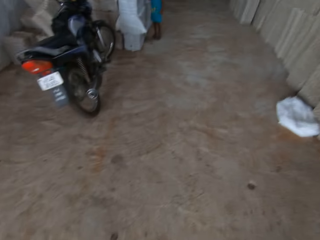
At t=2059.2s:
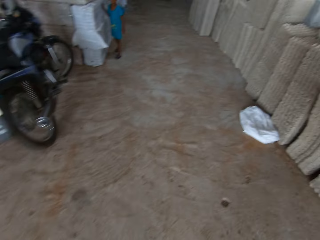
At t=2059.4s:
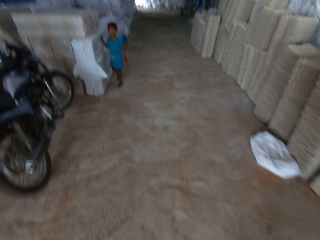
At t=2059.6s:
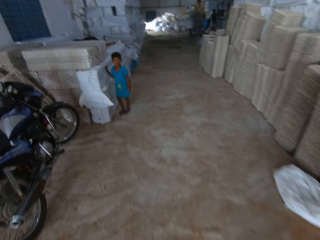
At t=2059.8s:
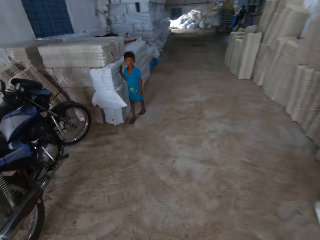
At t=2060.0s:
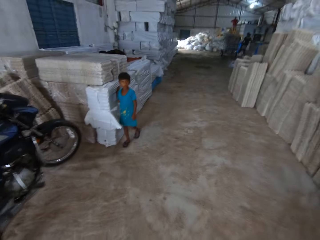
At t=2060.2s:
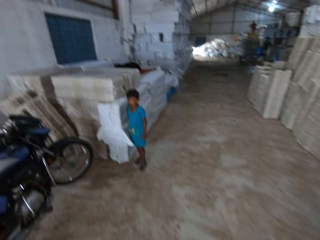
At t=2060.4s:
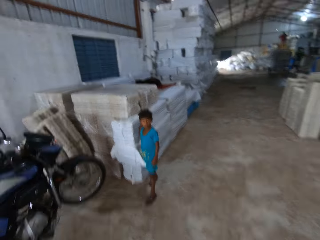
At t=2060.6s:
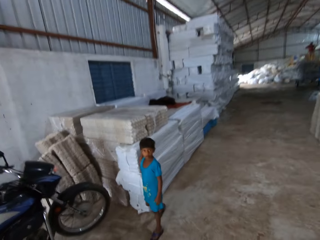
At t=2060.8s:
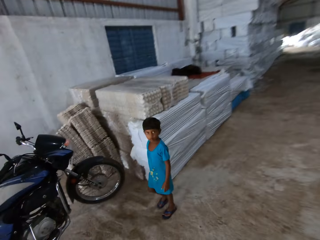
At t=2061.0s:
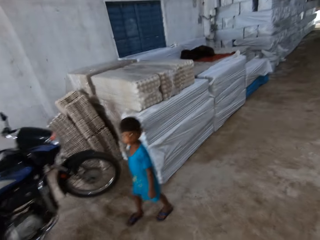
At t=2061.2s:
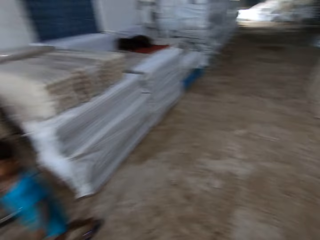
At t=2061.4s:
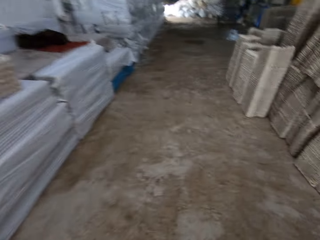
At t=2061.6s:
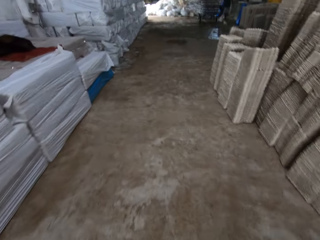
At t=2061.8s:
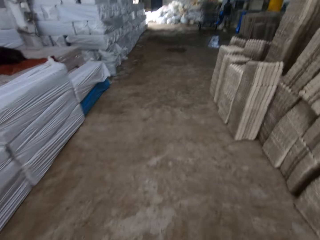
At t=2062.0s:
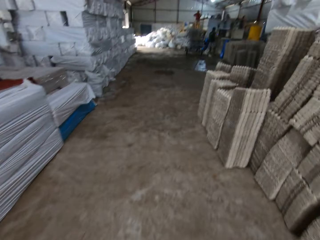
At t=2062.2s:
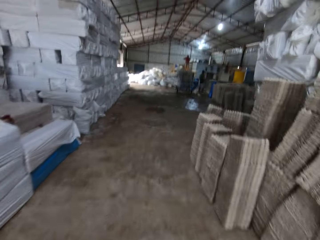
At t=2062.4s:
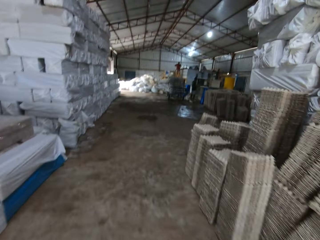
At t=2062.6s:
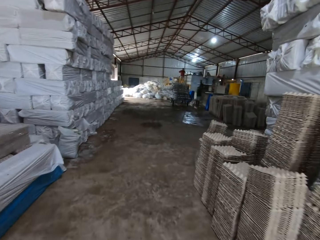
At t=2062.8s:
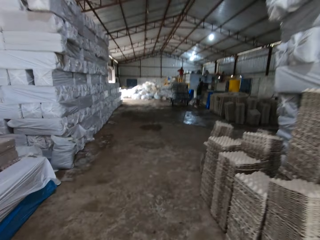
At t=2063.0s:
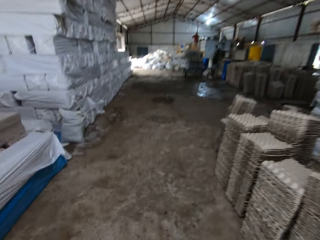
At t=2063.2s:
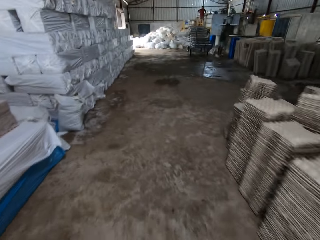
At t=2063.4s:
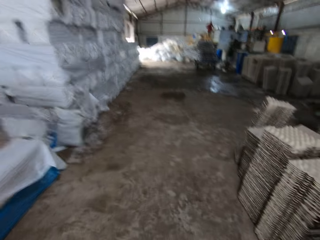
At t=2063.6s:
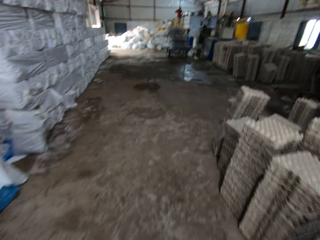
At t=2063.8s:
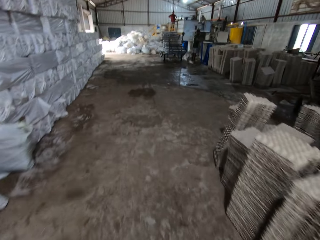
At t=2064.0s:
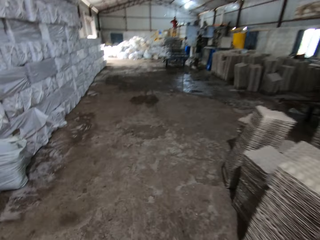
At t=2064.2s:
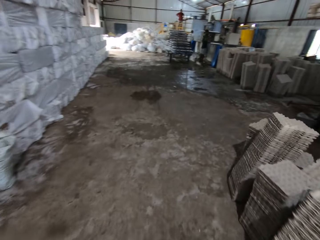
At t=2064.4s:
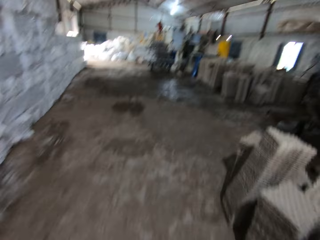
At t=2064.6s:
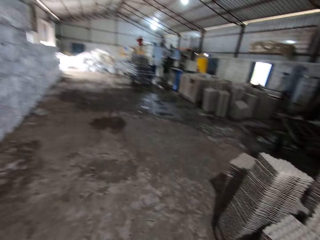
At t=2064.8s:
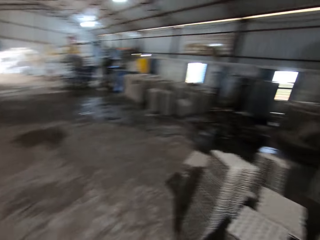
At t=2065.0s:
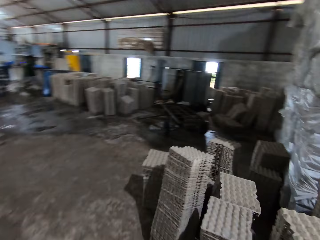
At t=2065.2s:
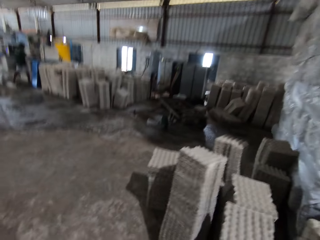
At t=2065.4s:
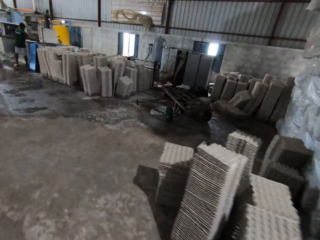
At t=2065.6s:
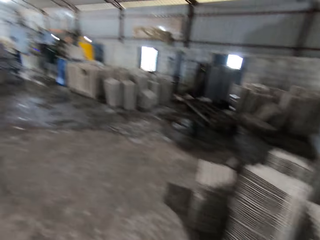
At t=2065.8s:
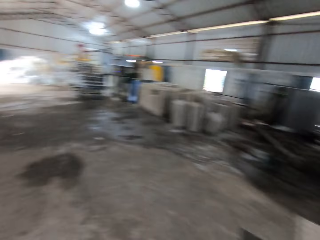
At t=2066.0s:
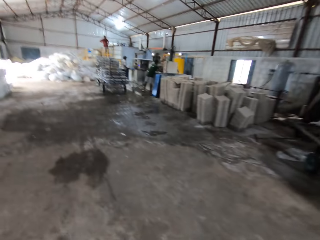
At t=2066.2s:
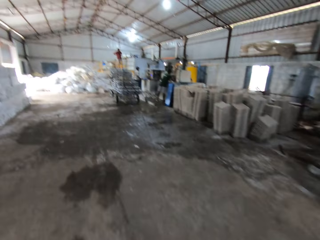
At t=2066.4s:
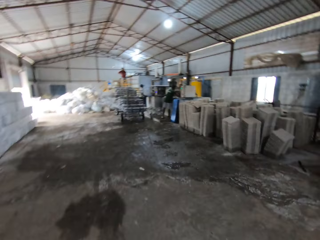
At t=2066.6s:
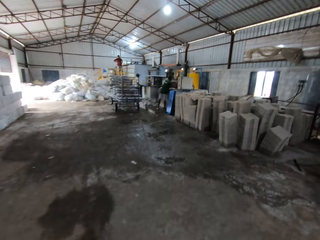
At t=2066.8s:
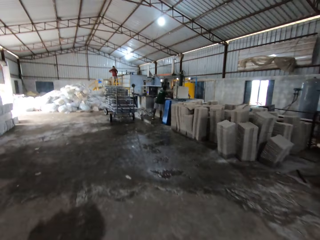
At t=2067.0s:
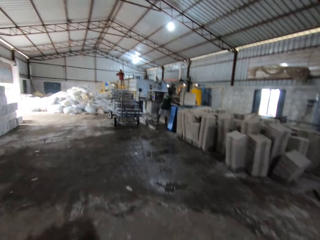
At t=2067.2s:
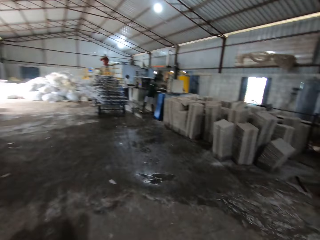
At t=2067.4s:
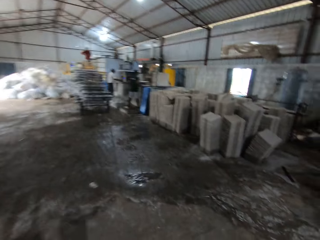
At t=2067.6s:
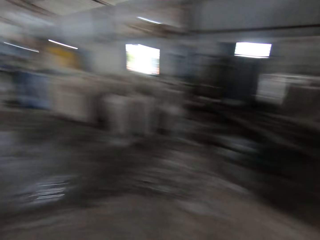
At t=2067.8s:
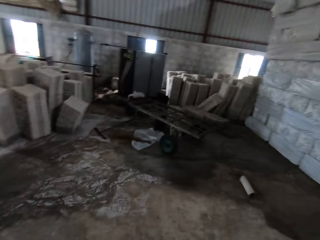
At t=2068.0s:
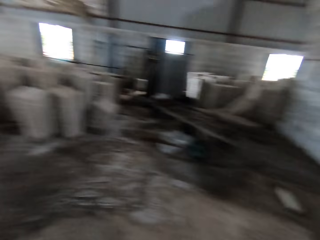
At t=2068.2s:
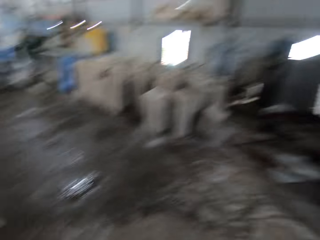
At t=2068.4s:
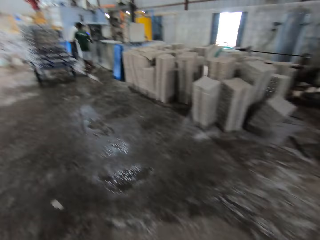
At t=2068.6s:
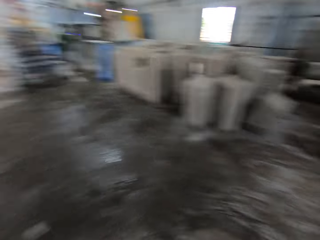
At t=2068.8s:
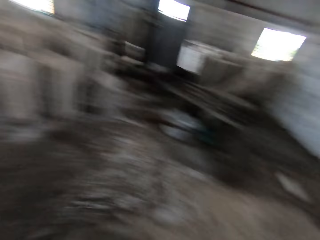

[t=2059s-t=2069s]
A boy walks around.

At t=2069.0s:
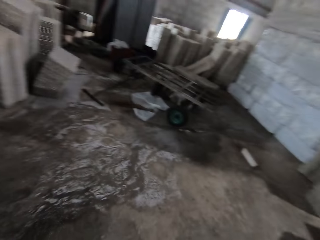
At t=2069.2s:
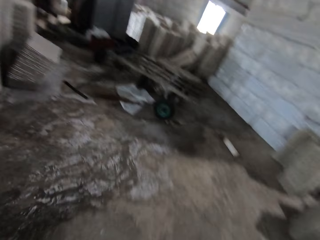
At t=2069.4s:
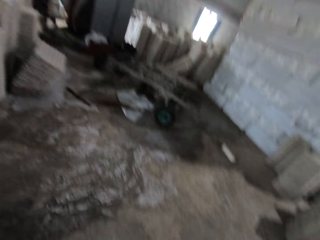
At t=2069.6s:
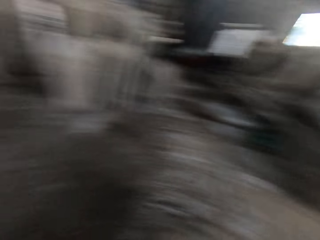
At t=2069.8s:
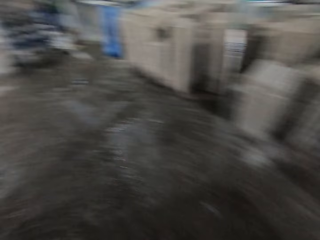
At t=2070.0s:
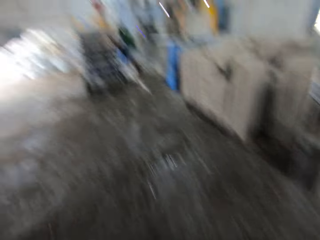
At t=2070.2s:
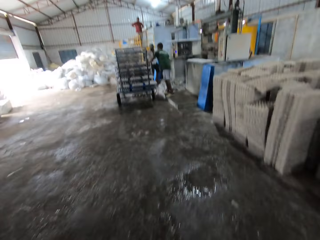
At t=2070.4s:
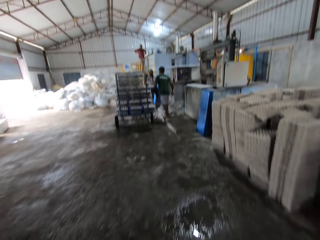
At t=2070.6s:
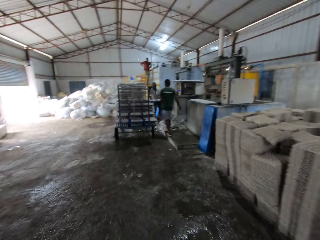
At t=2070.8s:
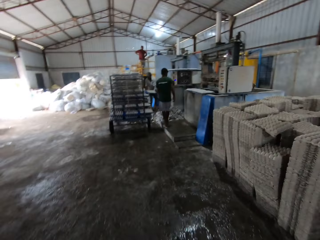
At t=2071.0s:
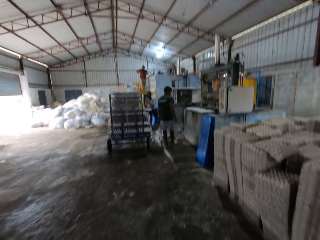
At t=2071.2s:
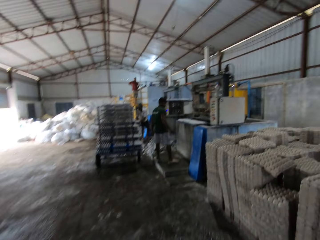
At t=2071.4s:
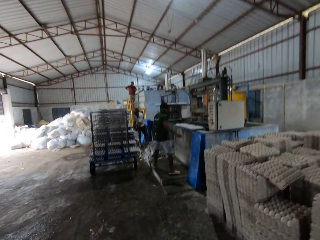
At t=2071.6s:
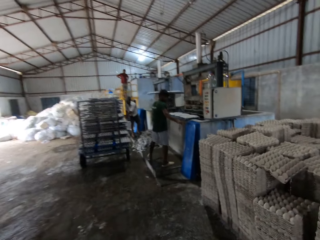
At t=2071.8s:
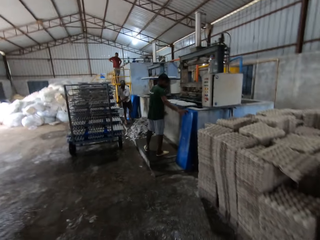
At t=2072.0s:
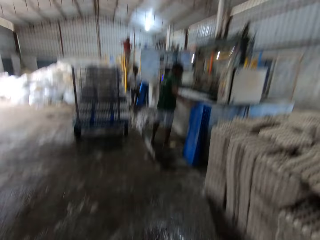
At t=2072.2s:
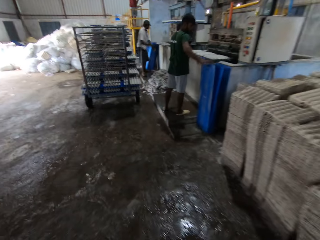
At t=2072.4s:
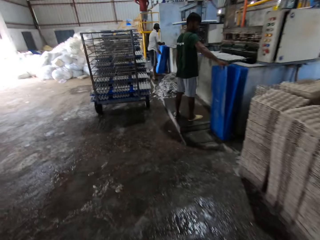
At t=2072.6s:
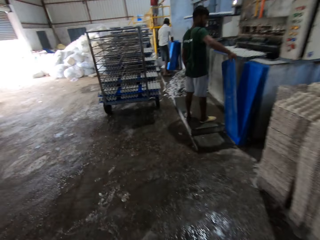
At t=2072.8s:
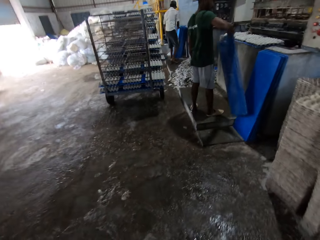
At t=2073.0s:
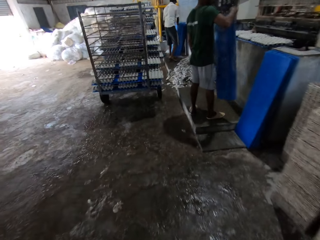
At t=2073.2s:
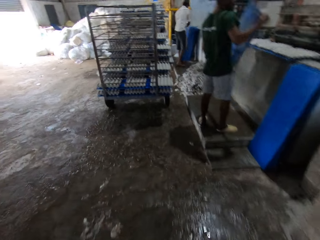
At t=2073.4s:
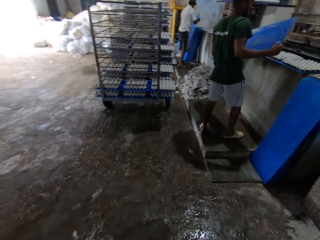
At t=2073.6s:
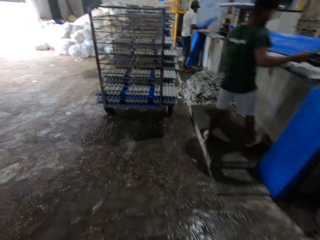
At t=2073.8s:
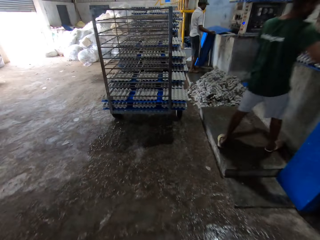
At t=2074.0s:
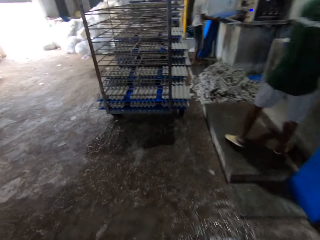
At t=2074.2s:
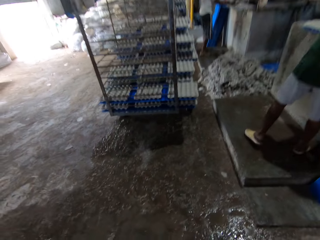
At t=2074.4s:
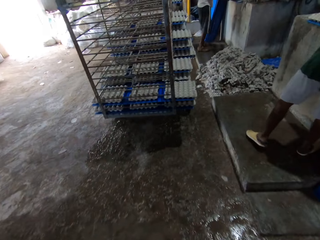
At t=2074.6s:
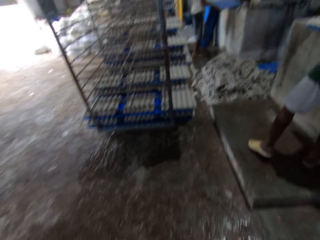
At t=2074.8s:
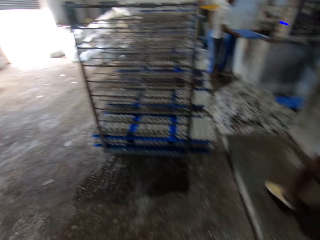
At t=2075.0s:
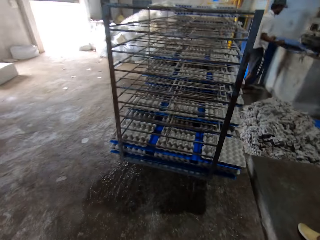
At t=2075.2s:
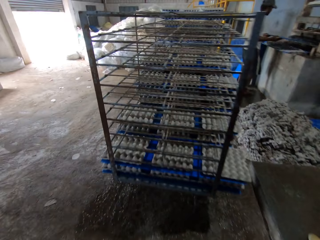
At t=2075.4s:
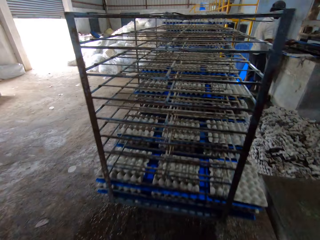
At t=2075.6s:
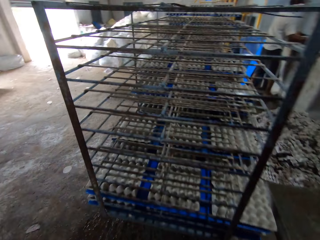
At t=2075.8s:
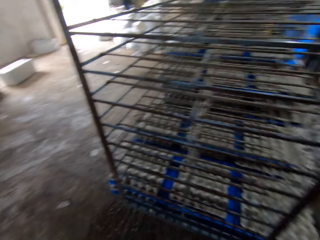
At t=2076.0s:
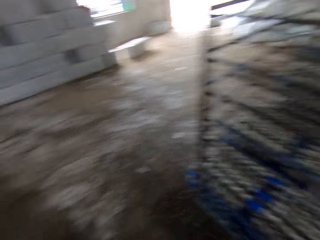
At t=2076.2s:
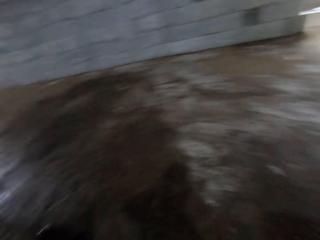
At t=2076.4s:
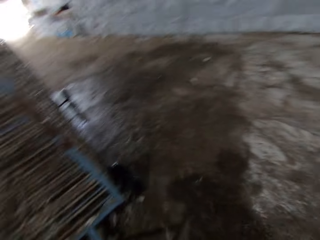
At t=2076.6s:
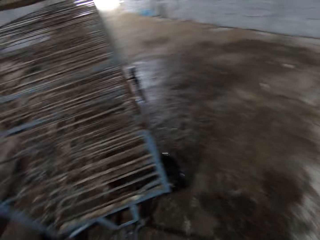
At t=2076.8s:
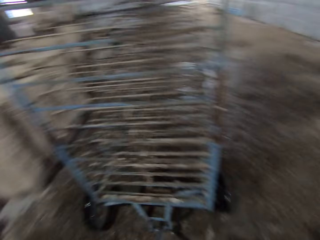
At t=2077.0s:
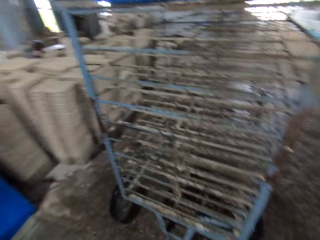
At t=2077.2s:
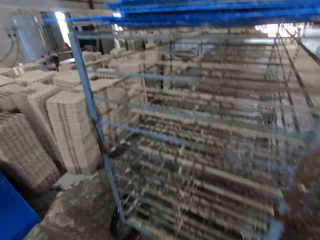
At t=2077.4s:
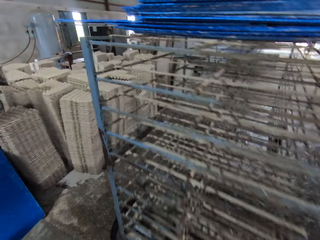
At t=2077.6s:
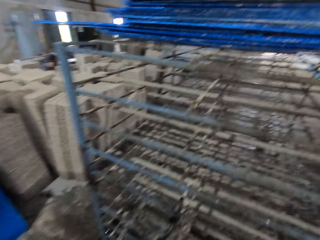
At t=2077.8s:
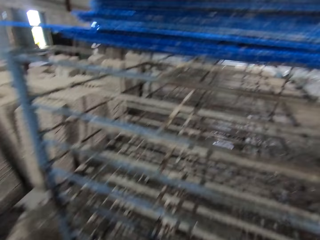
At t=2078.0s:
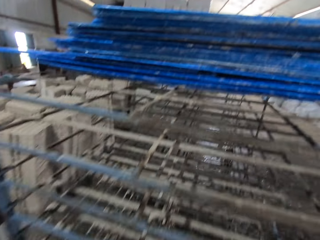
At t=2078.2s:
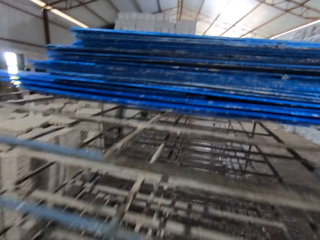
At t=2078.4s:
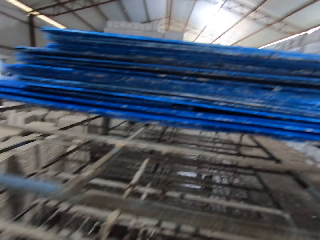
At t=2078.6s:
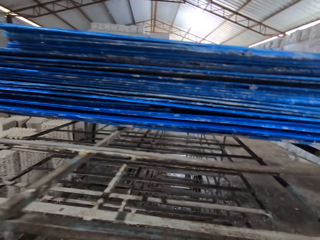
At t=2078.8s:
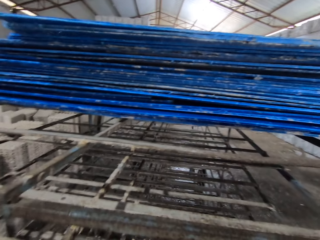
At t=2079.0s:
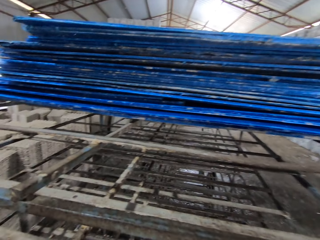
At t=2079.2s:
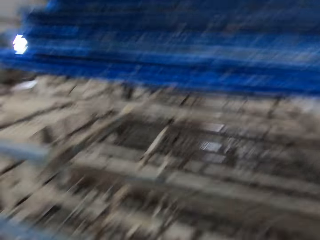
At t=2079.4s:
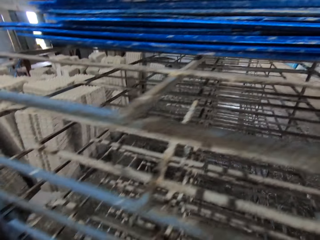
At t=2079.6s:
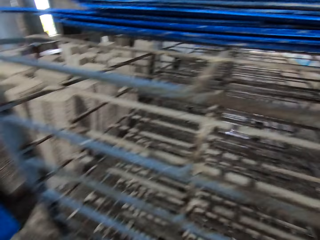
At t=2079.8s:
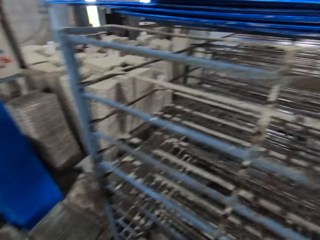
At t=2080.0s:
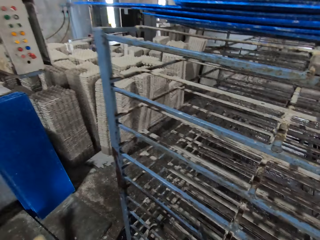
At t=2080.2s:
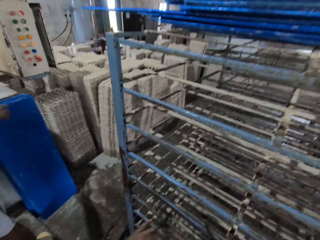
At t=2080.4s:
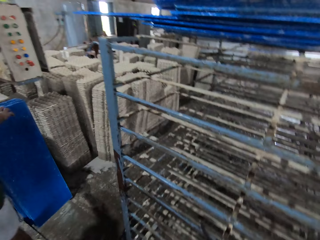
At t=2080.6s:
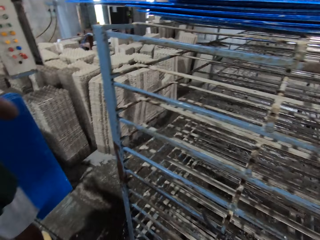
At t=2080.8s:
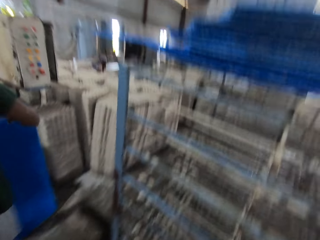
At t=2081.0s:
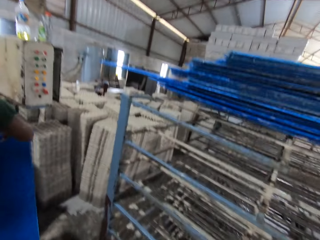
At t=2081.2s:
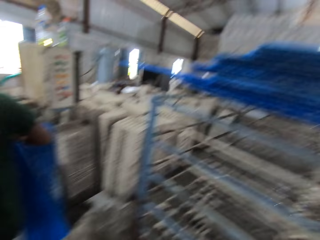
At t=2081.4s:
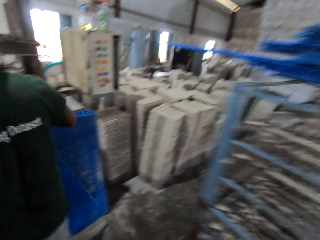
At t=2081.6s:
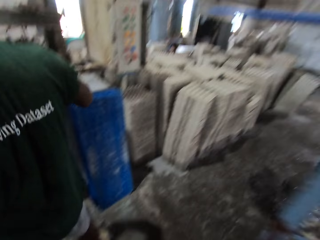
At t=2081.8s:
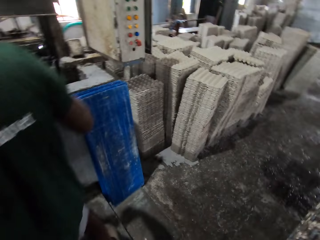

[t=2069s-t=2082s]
A man picks a blue board from the ground with his right hand.
